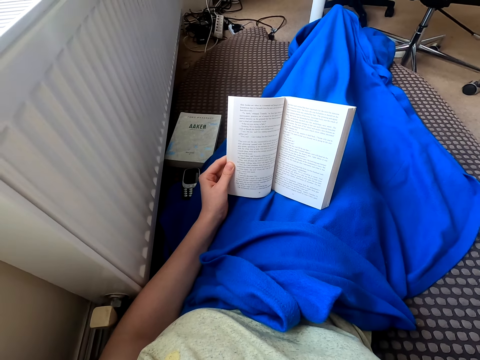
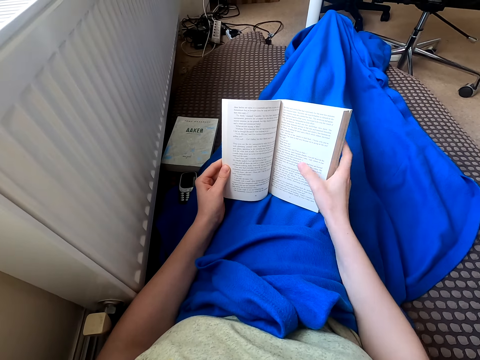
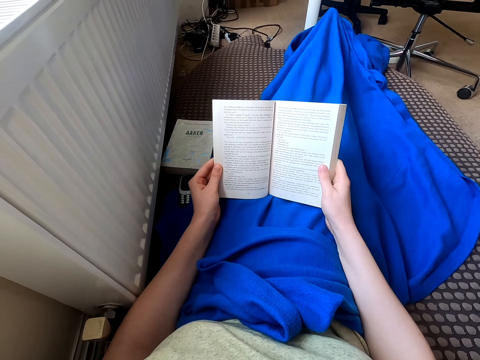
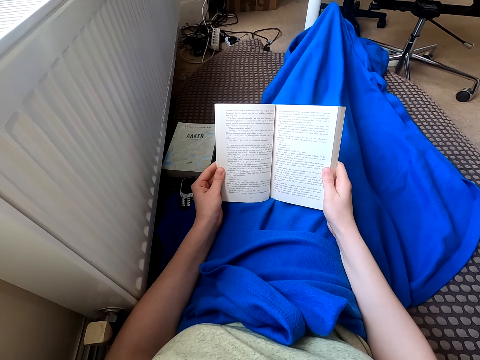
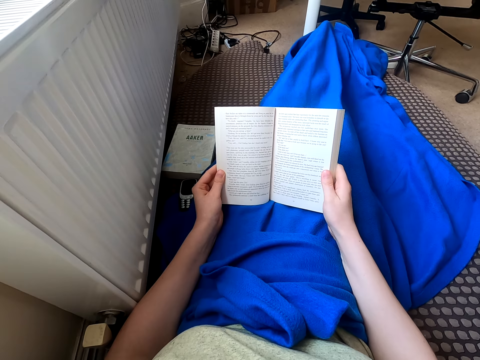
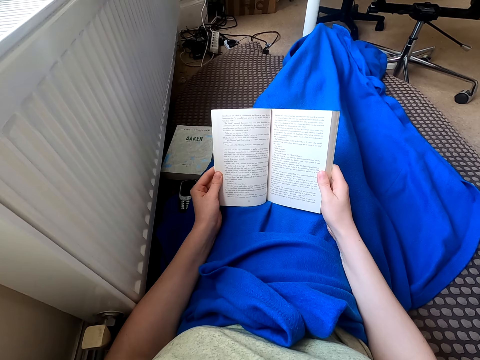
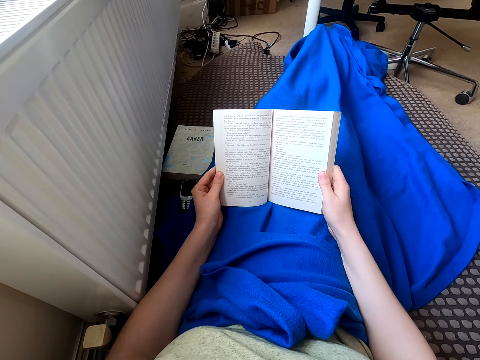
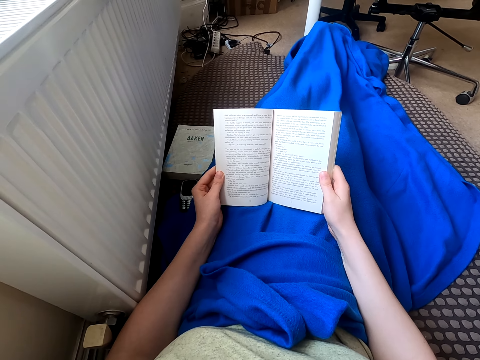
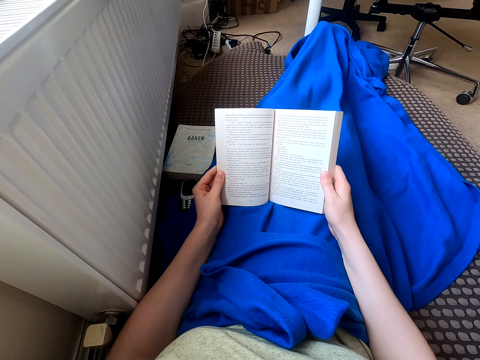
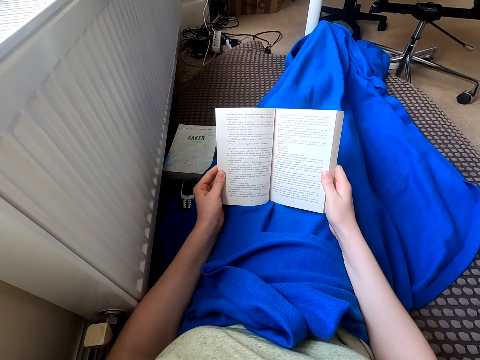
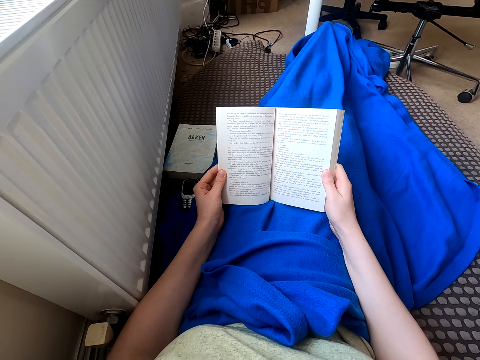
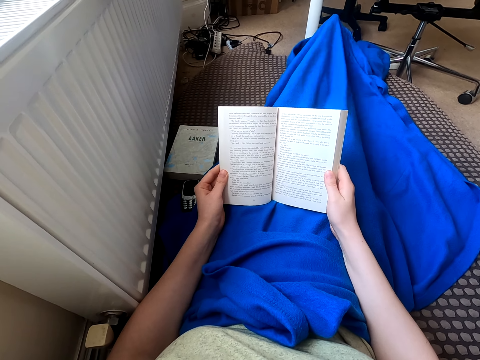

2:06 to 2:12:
The camera wearer reads a book.

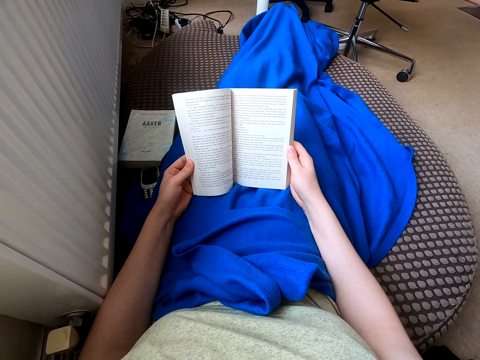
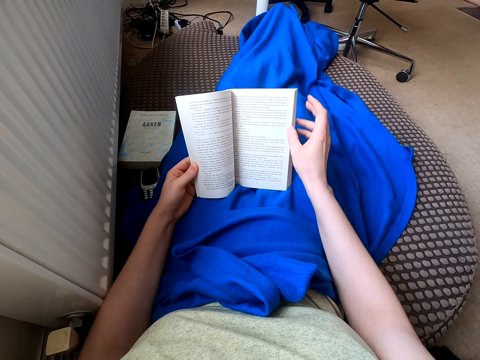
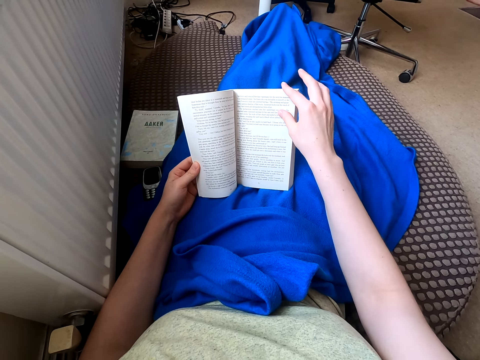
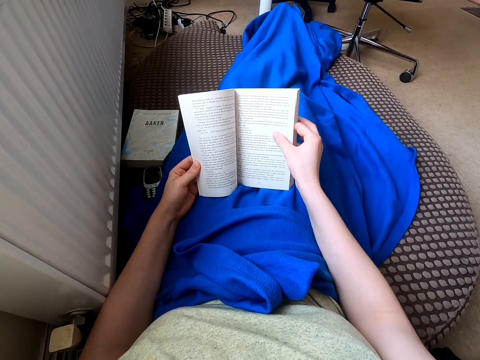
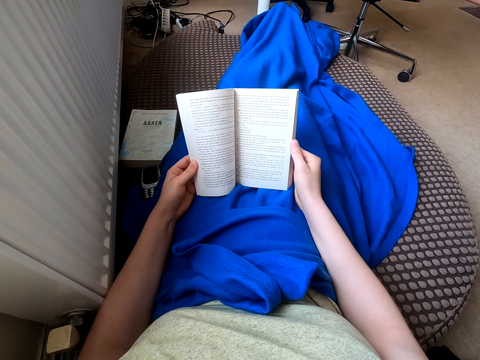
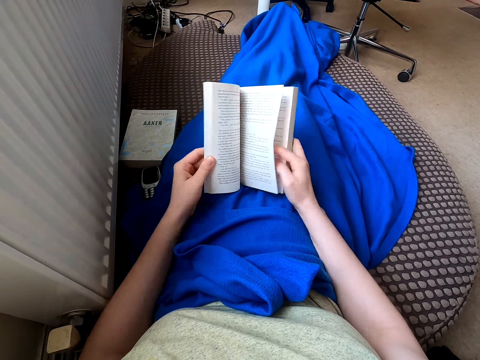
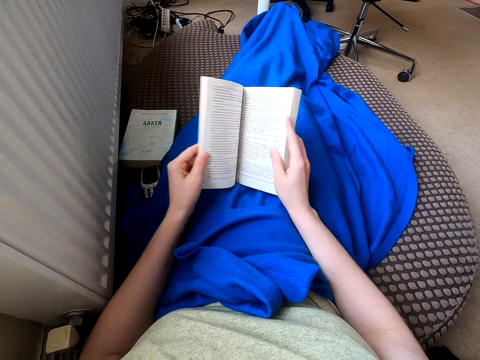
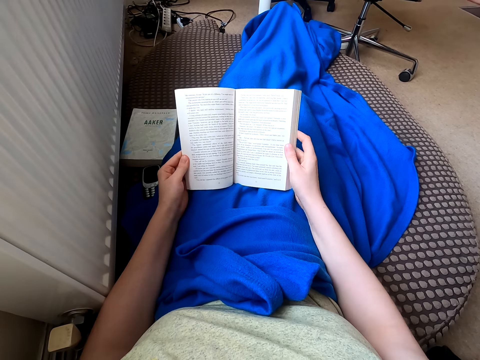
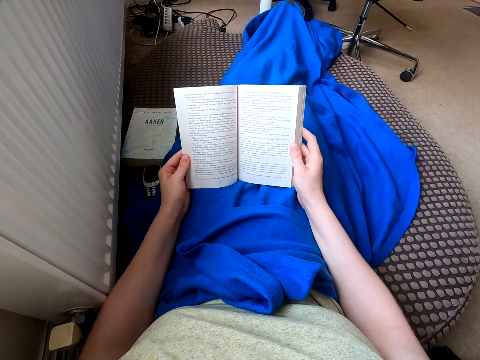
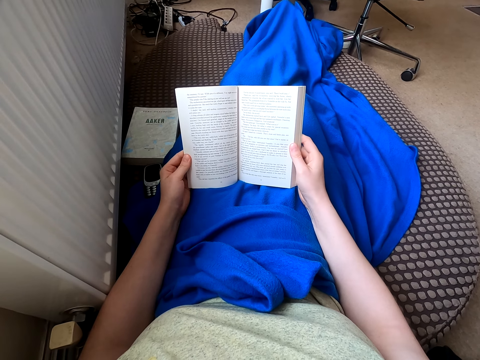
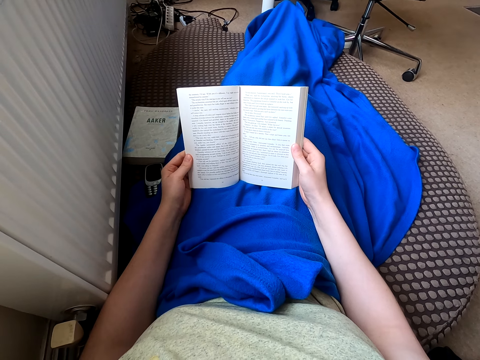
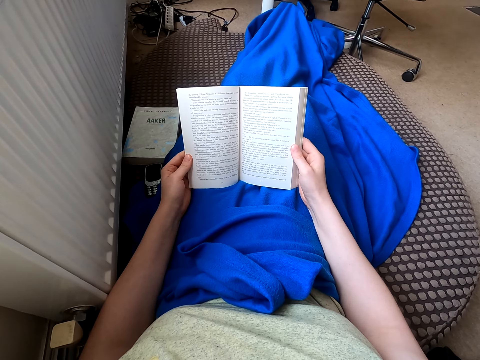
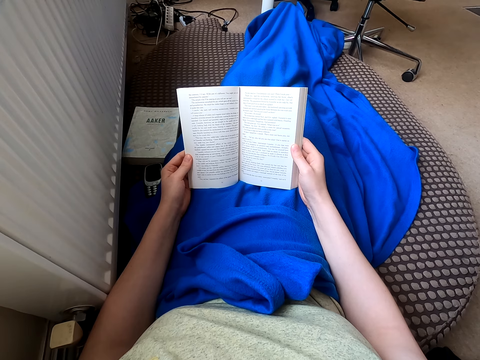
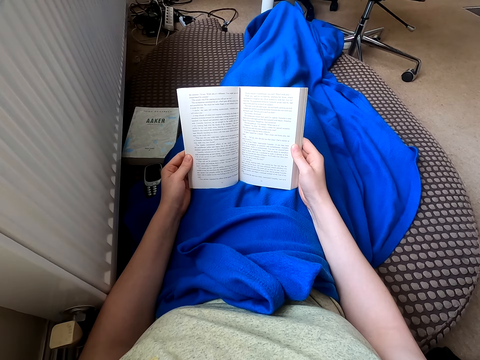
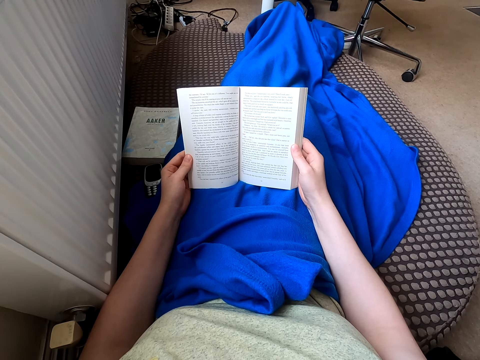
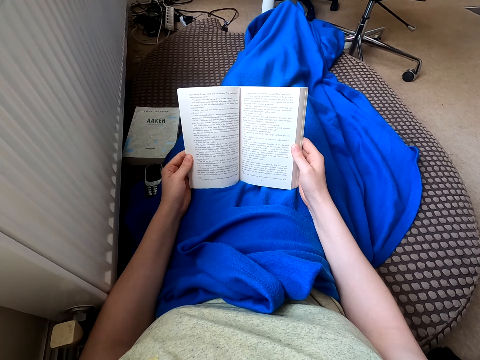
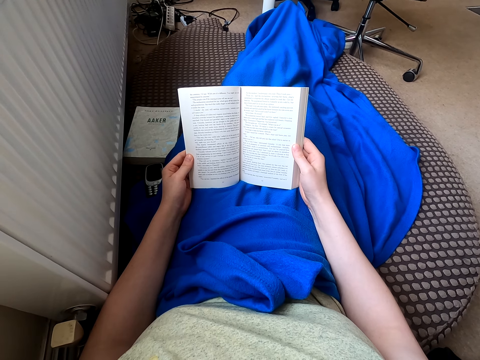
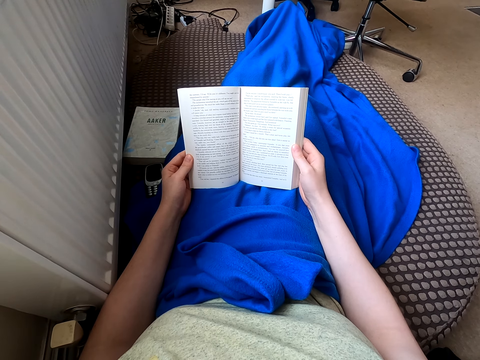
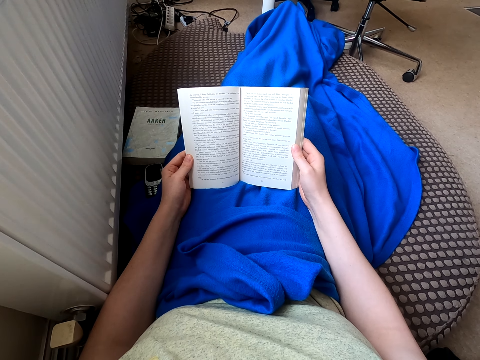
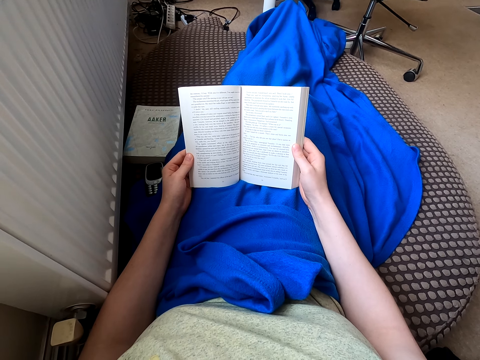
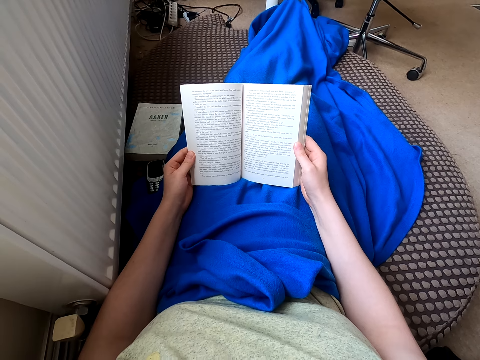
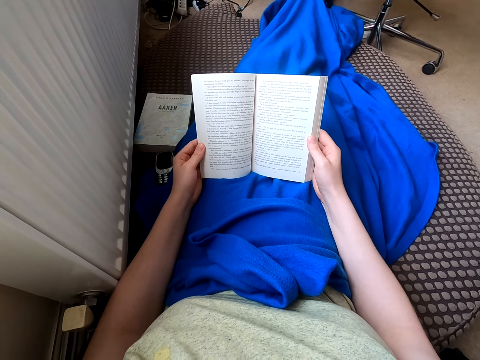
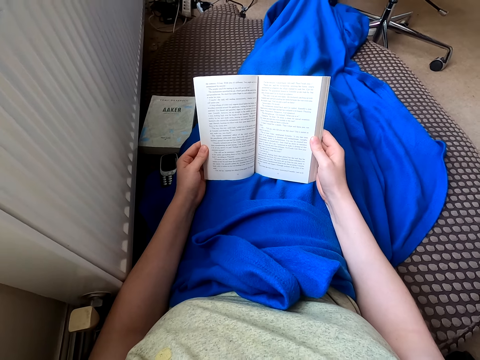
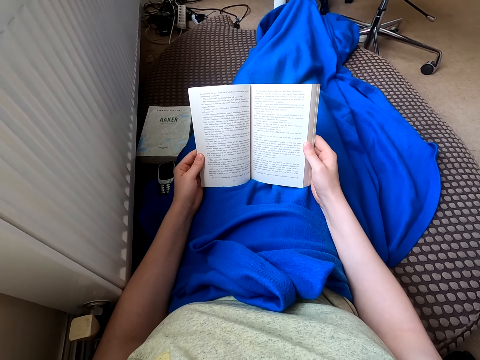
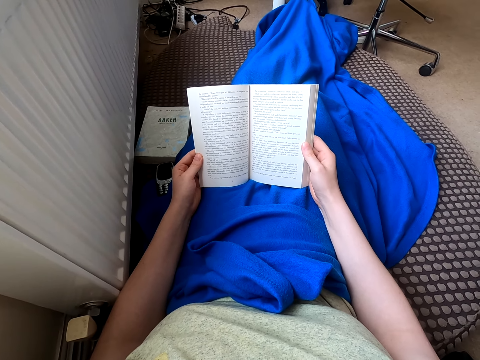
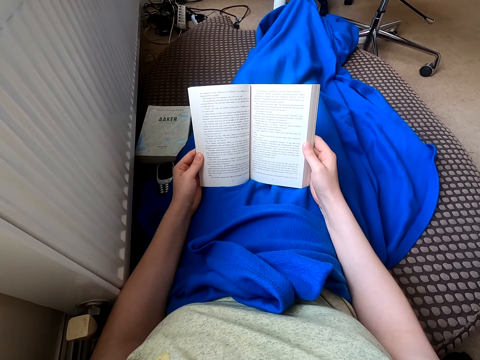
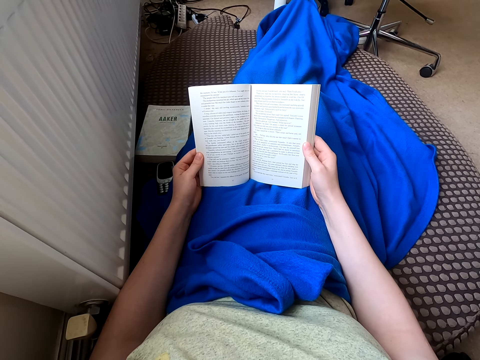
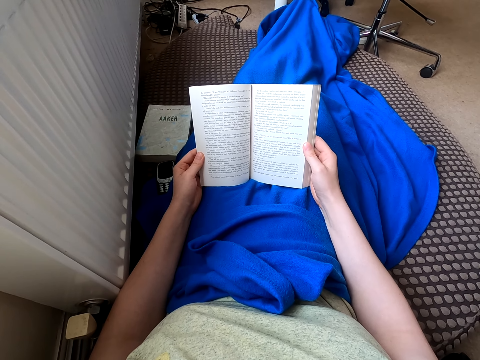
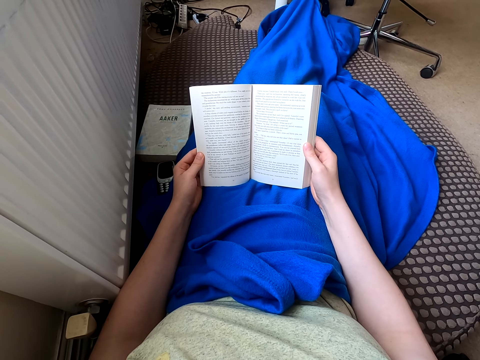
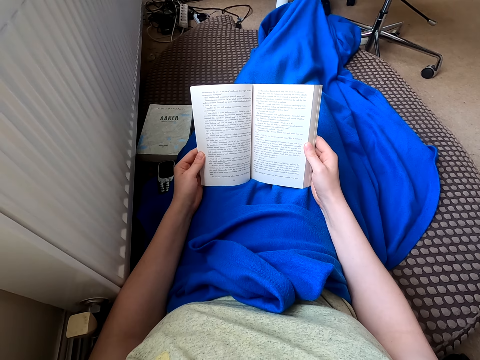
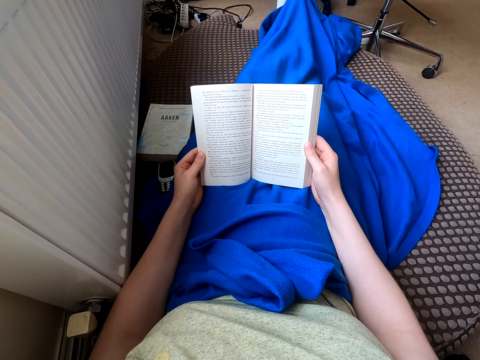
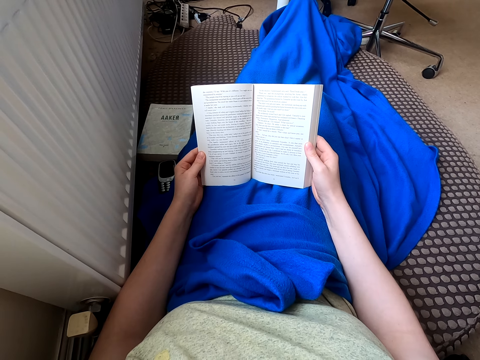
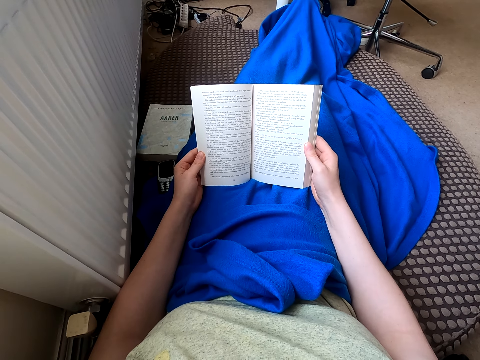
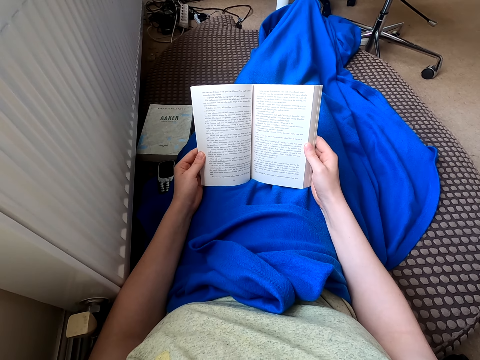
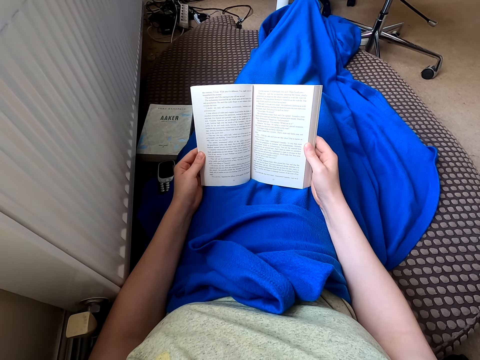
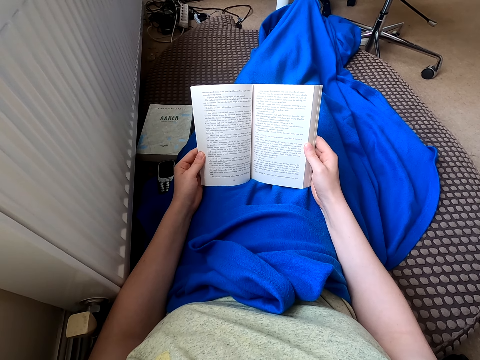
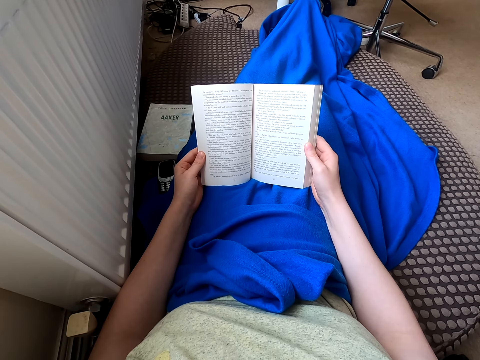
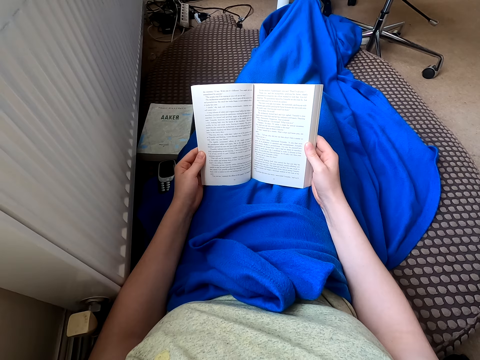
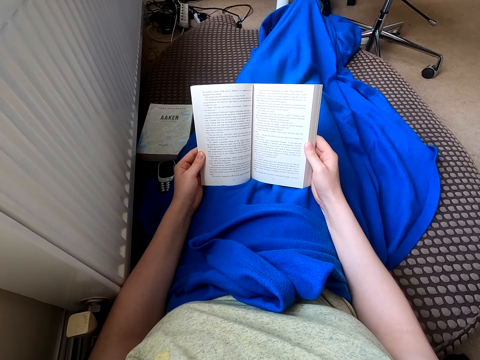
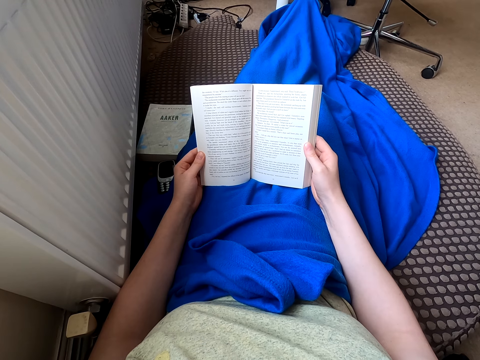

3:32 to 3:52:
The camera wearer turns the page of a book. They read the book. They read the book again.
